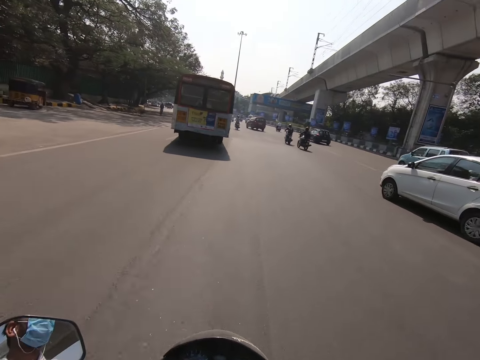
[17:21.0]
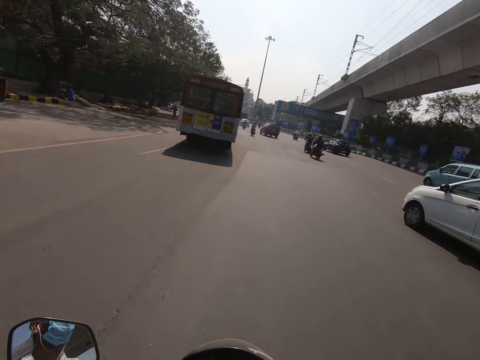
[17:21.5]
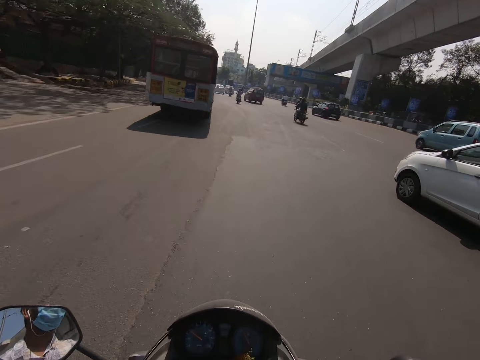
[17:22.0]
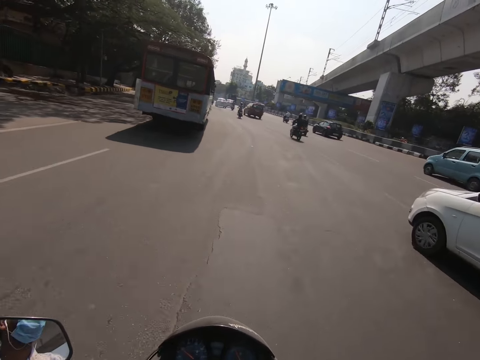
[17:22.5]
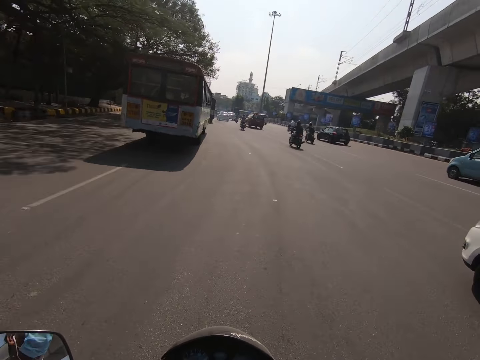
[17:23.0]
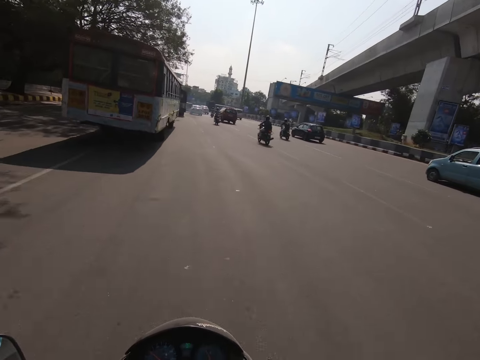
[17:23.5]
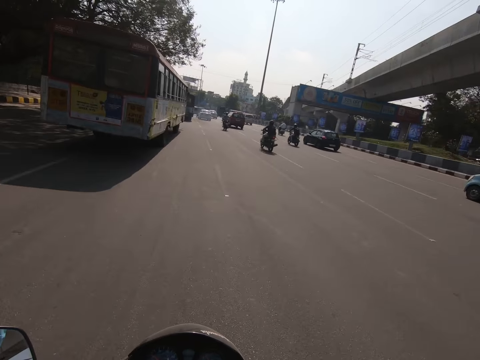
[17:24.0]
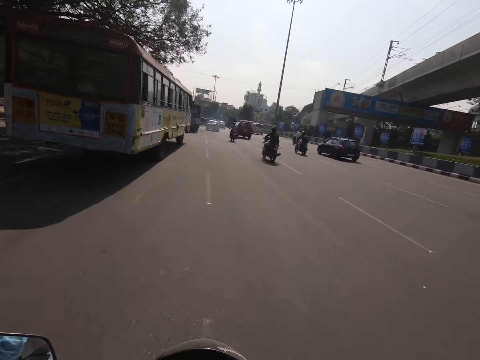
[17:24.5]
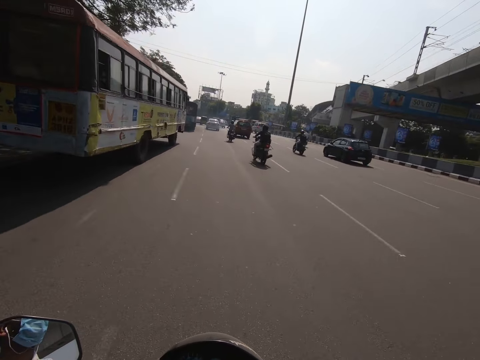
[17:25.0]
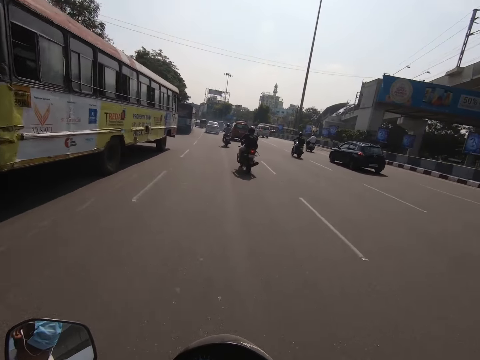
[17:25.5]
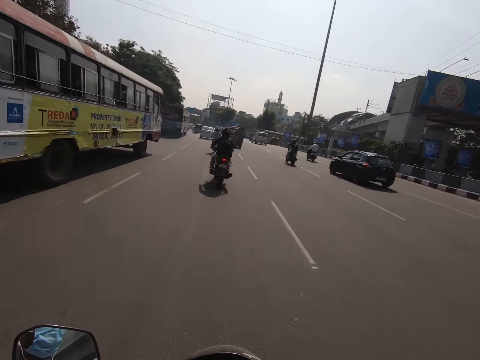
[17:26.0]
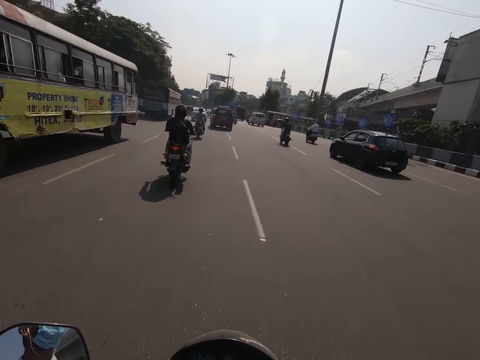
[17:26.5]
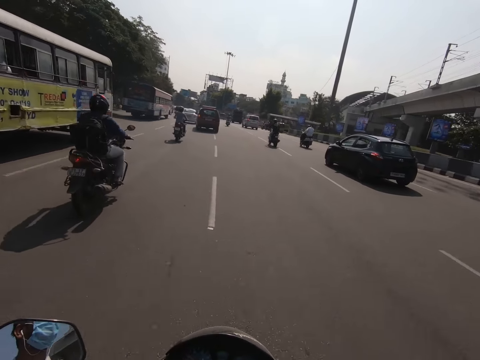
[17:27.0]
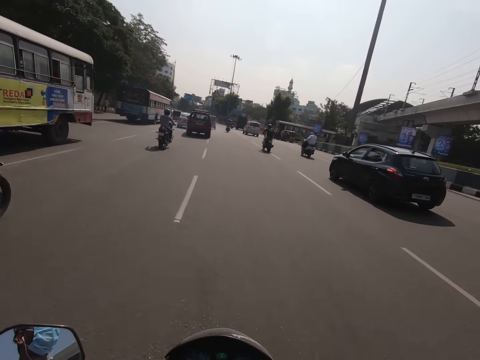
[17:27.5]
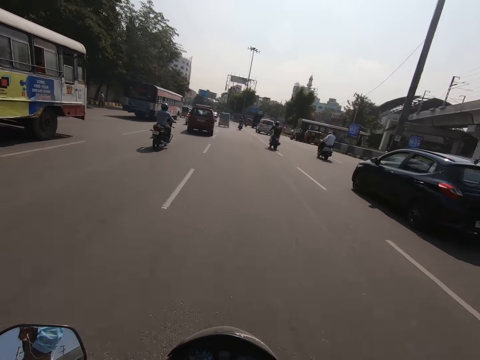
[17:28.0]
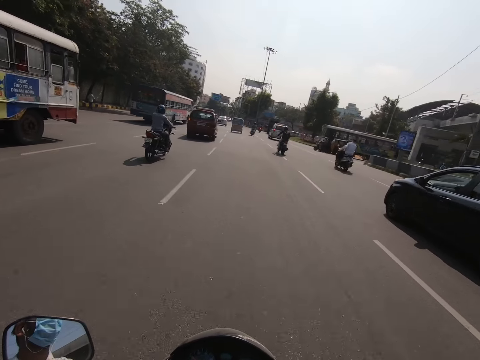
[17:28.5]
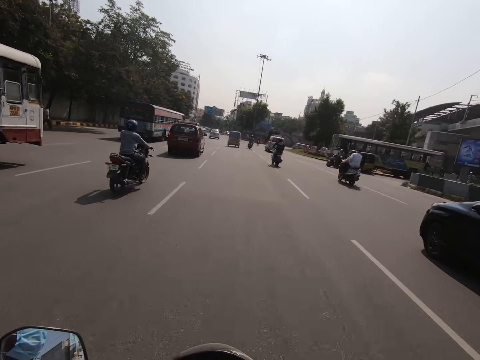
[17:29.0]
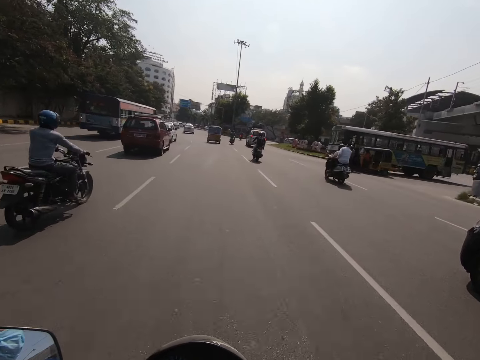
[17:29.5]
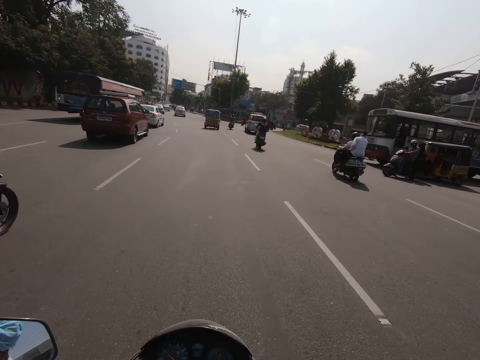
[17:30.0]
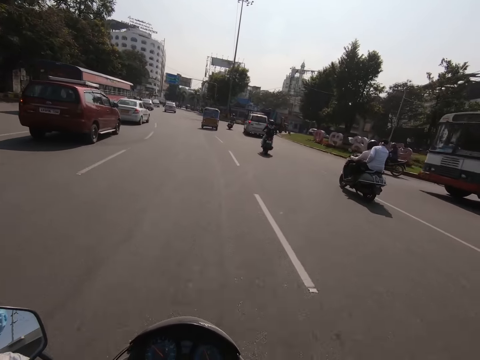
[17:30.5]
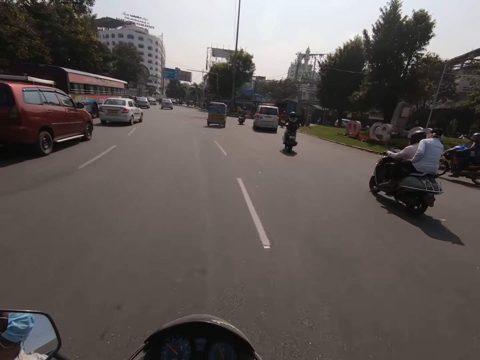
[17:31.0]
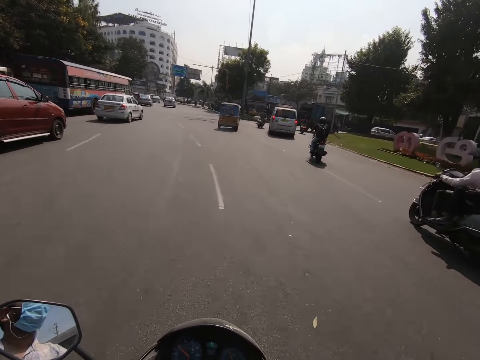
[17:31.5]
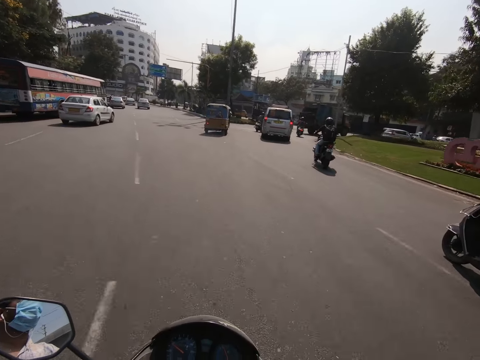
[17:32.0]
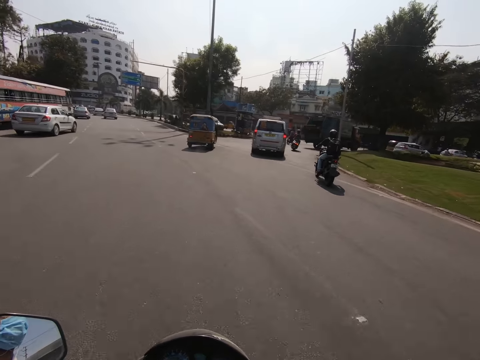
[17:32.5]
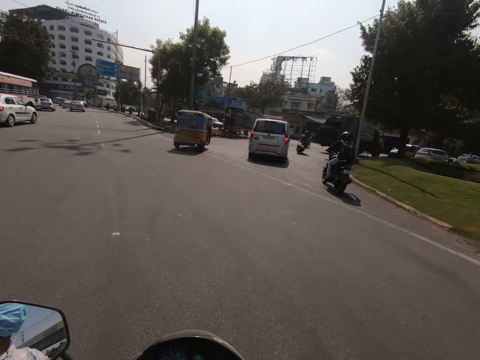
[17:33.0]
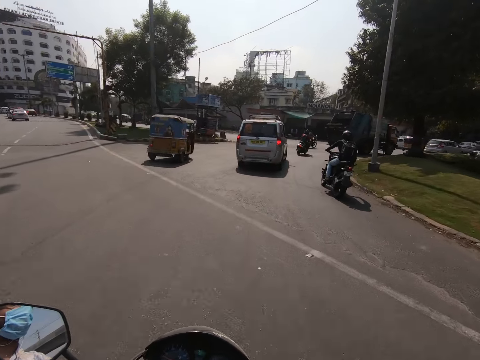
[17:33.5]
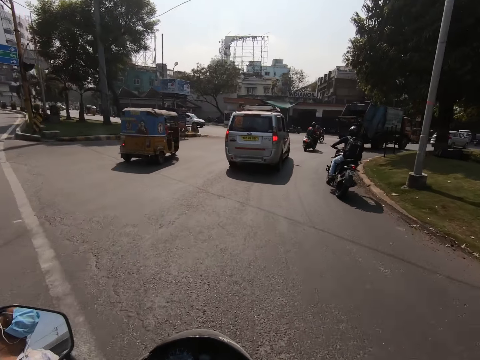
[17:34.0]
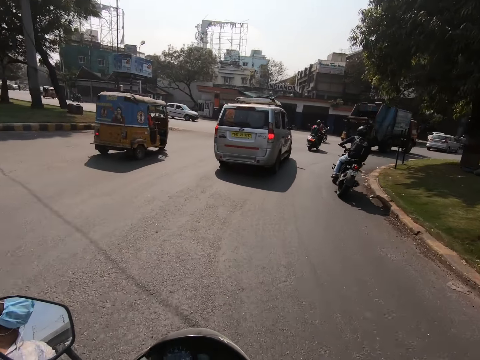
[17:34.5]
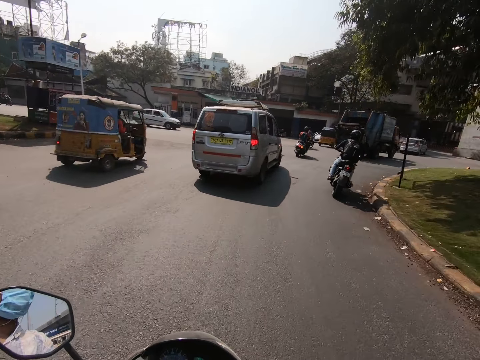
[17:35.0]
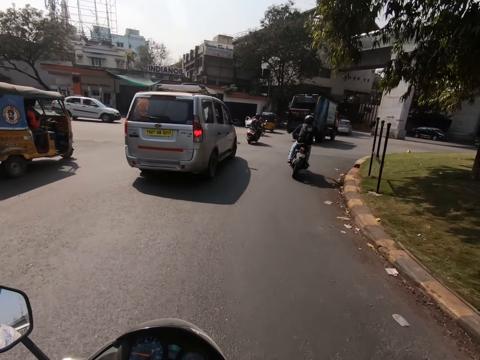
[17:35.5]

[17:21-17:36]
The camera wearer rides the motorcycle past a white car. They ride the motorcycle past a motorcycle. They ride the motorcycle past a motorcycle again.

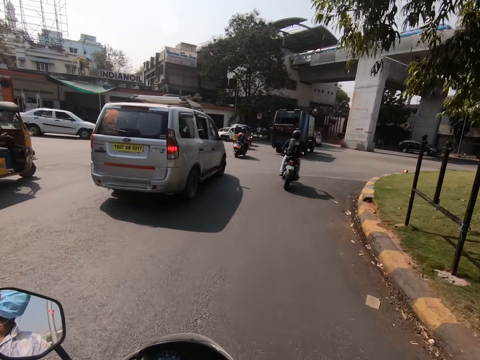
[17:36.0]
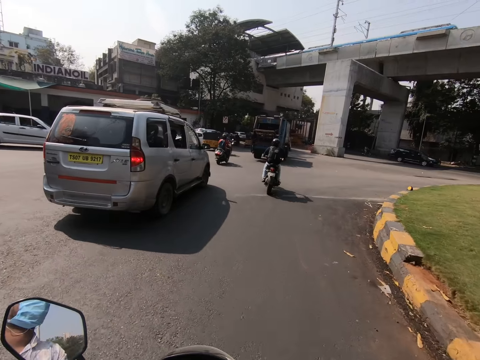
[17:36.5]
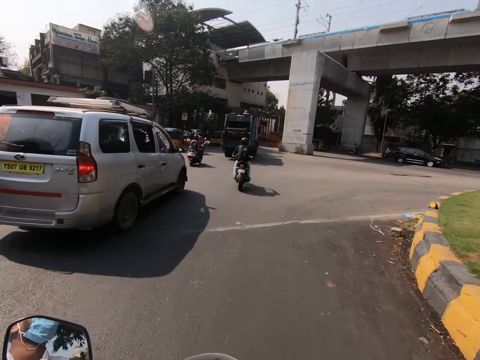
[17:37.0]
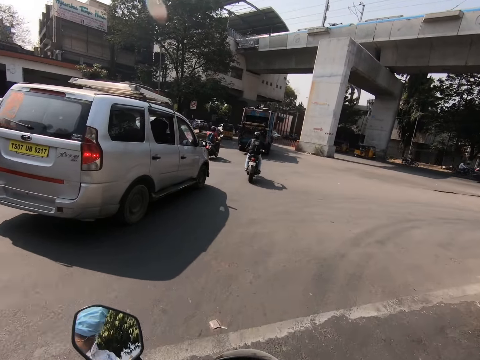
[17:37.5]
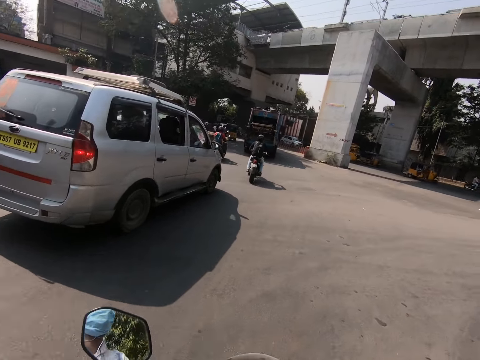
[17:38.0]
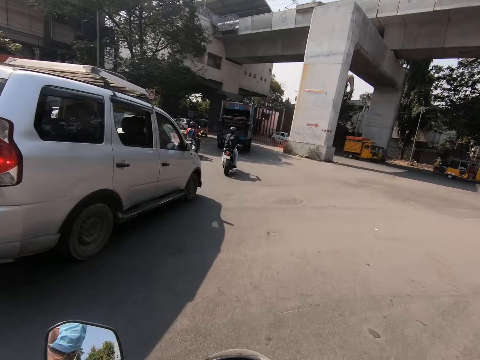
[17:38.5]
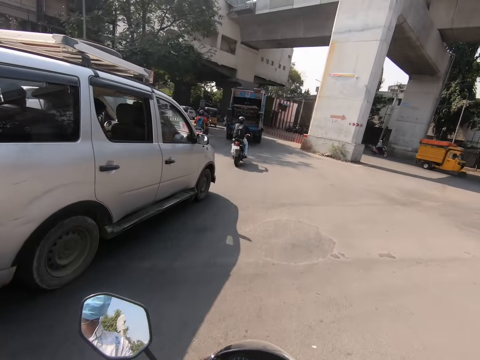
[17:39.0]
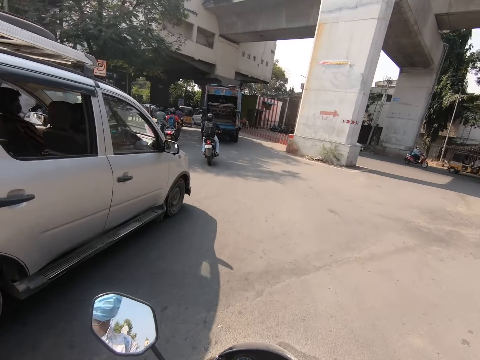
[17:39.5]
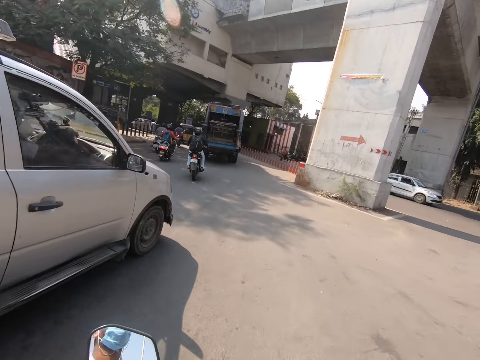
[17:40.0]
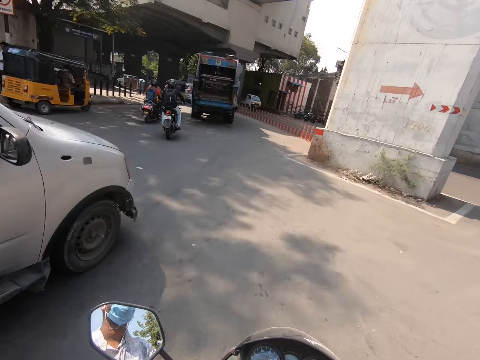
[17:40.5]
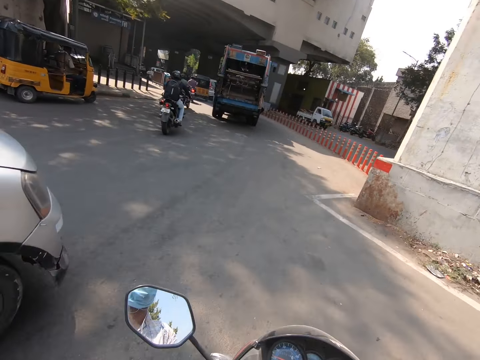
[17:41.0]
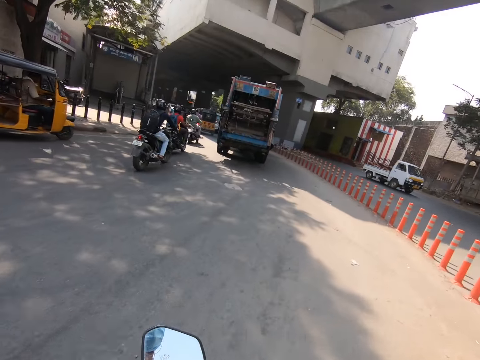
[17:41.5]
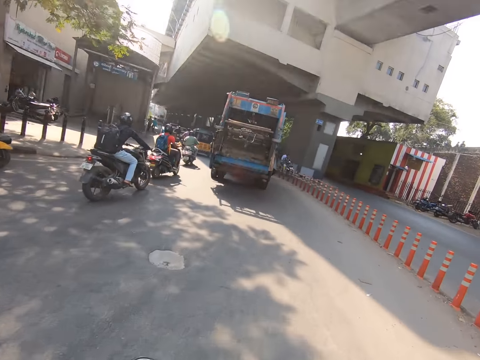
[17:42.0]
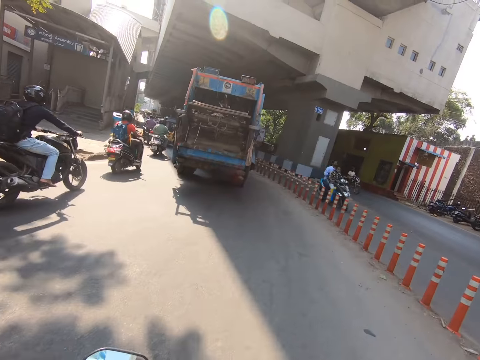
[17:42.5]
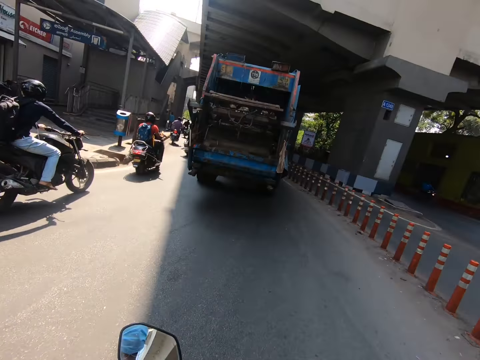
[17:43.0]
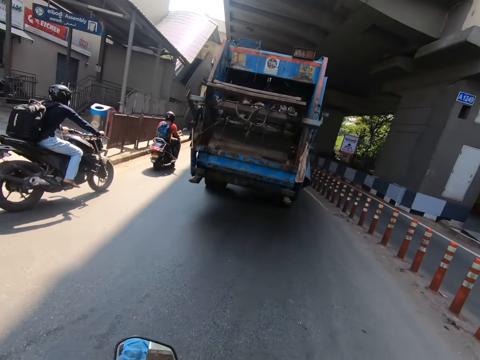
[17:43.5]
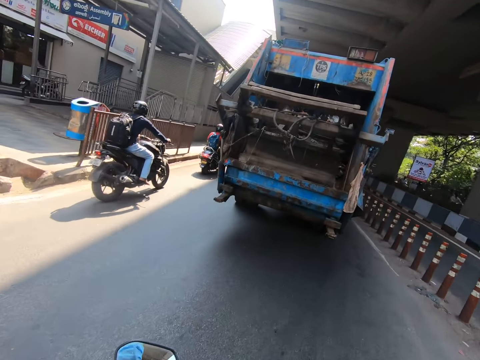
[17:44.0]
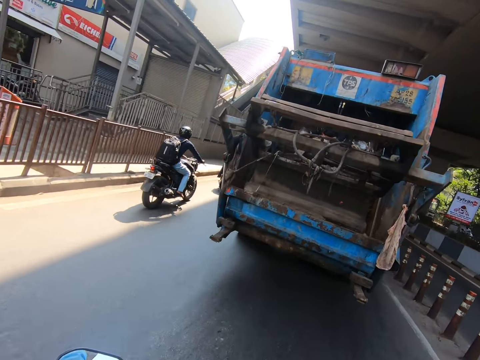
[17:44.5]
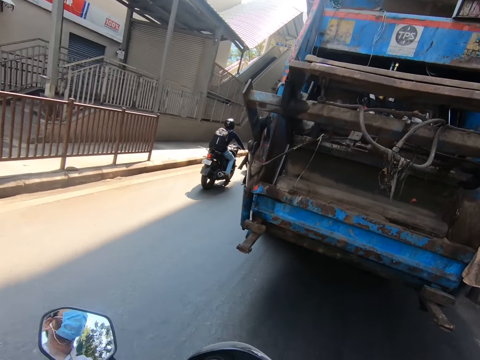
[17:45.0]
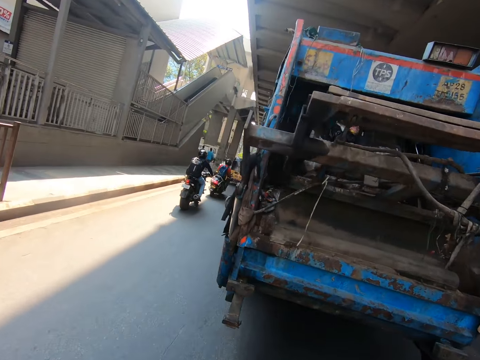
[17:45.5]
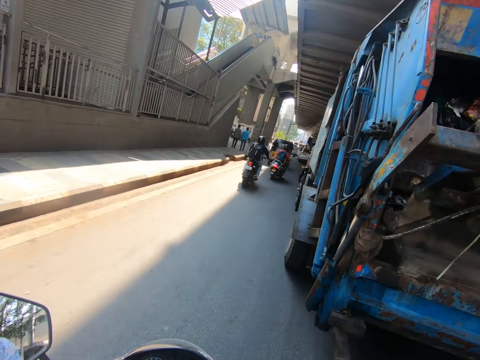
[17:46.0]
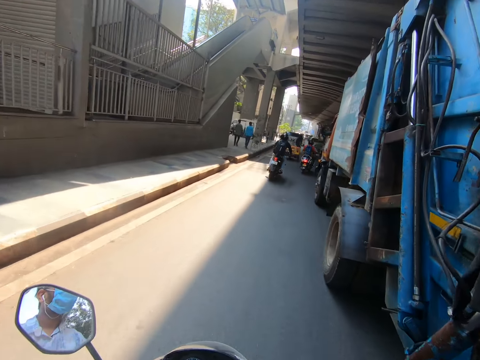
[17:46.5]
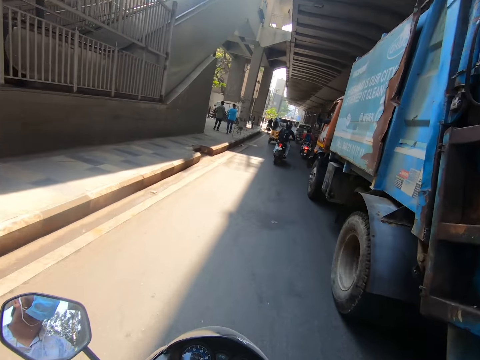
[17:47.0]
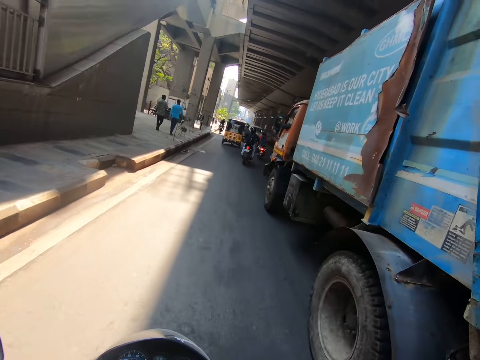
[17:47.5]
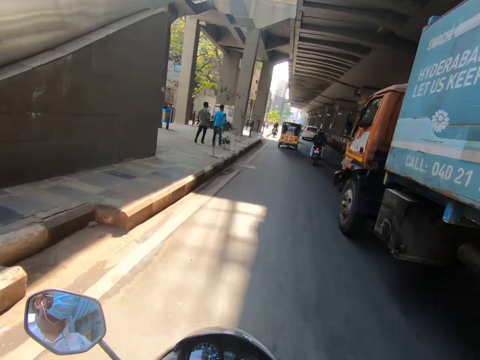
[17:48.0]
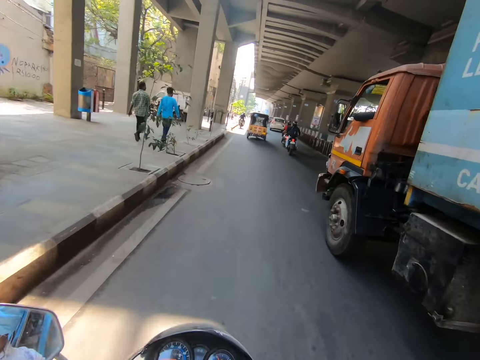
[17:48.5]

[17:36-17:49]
The camera wearer rides the motorcycle past an ash car. They ride the motorcycle past a garbage truck.
